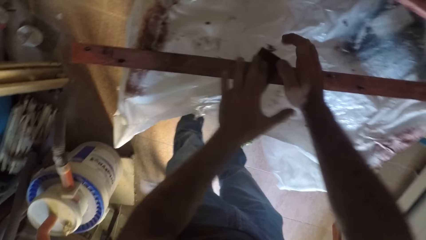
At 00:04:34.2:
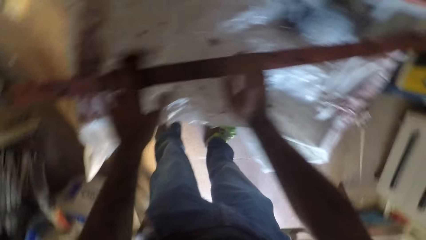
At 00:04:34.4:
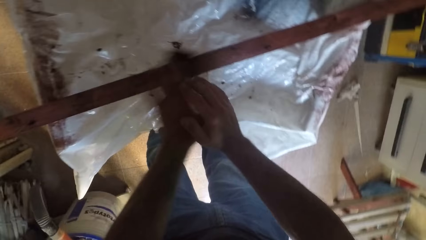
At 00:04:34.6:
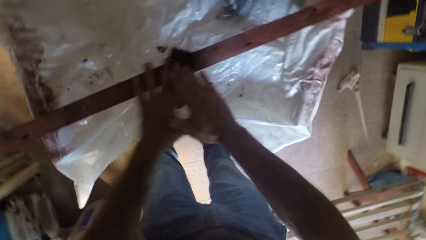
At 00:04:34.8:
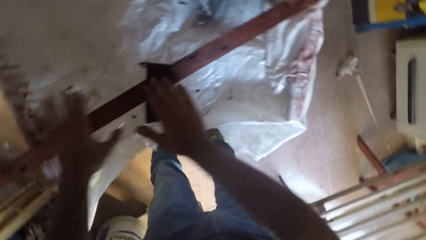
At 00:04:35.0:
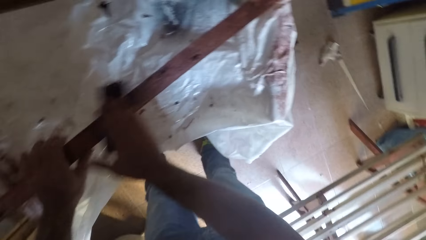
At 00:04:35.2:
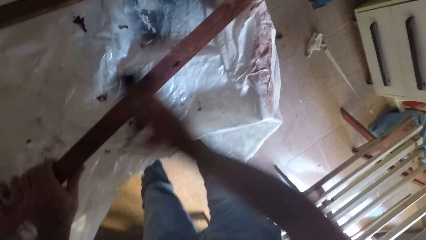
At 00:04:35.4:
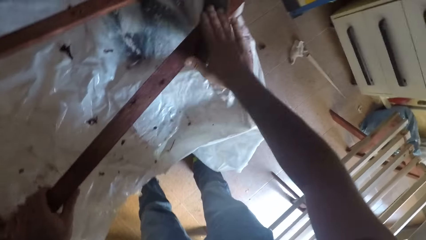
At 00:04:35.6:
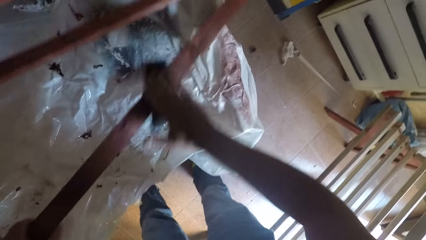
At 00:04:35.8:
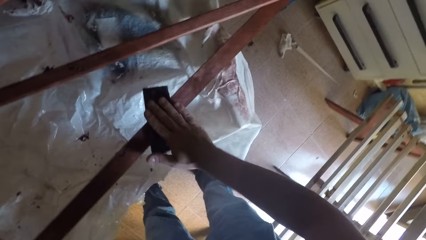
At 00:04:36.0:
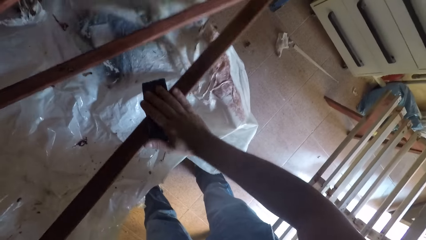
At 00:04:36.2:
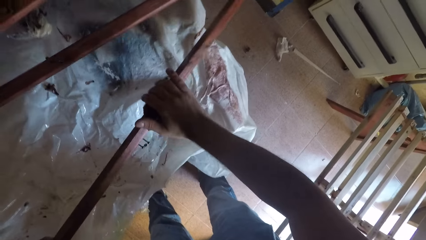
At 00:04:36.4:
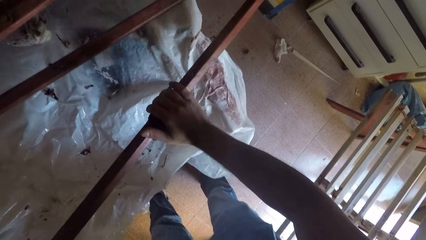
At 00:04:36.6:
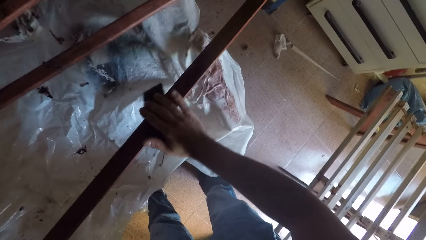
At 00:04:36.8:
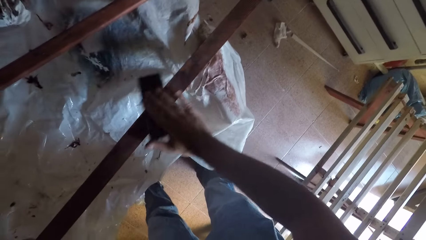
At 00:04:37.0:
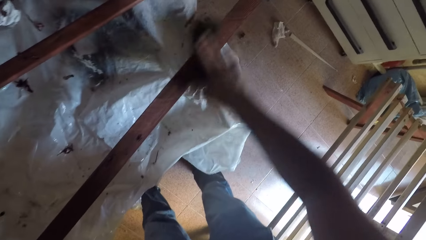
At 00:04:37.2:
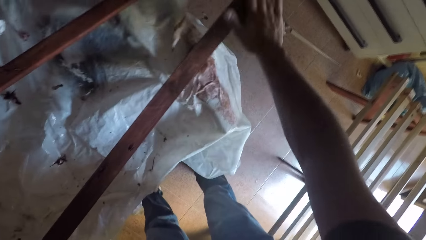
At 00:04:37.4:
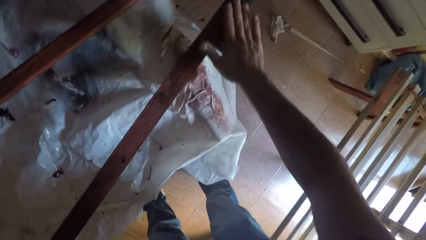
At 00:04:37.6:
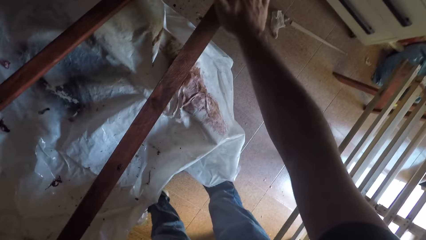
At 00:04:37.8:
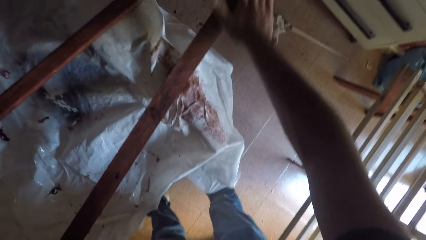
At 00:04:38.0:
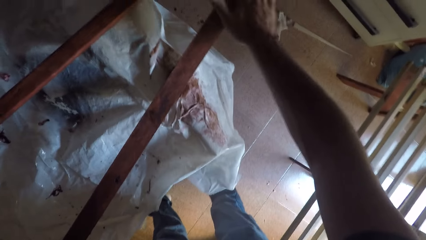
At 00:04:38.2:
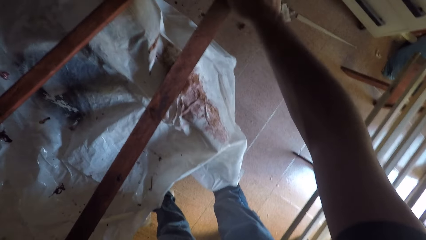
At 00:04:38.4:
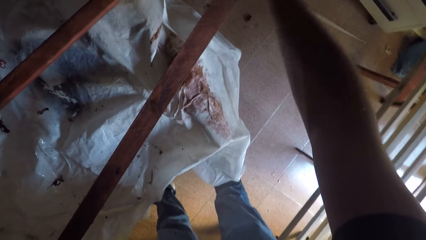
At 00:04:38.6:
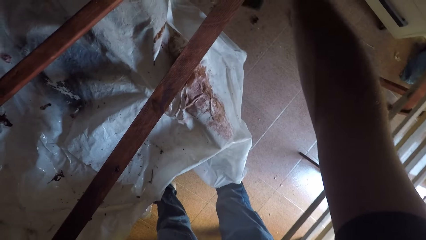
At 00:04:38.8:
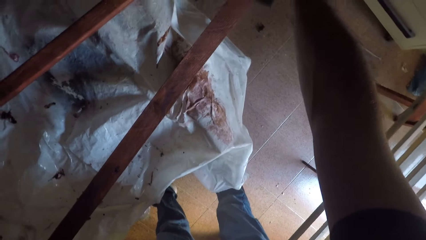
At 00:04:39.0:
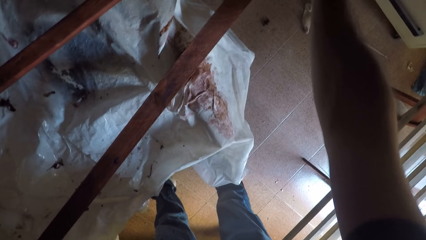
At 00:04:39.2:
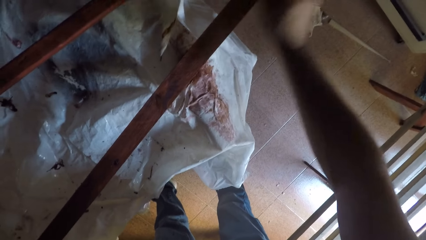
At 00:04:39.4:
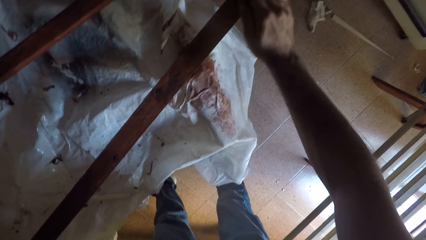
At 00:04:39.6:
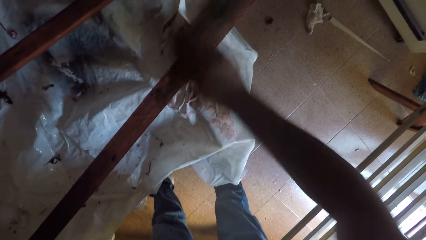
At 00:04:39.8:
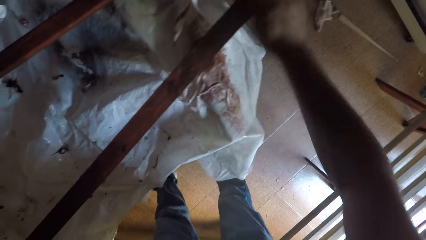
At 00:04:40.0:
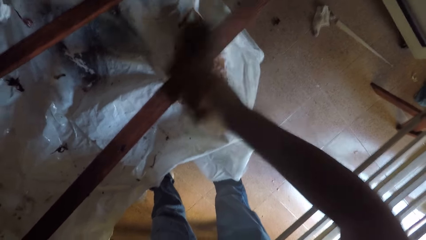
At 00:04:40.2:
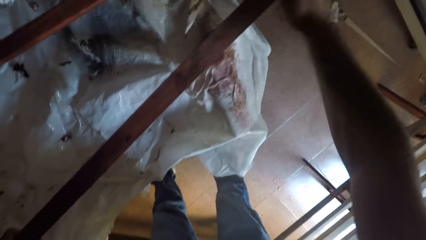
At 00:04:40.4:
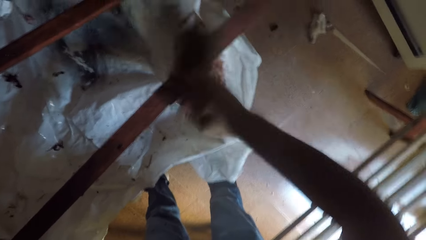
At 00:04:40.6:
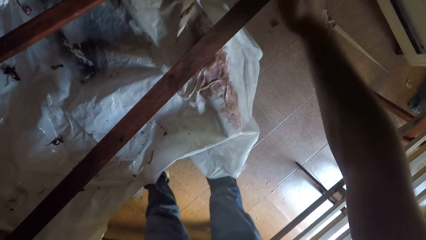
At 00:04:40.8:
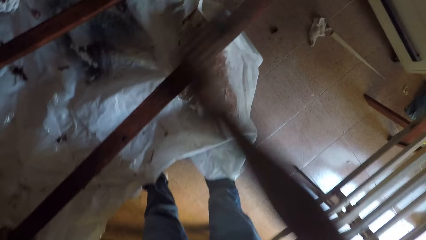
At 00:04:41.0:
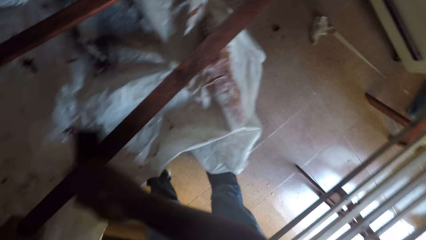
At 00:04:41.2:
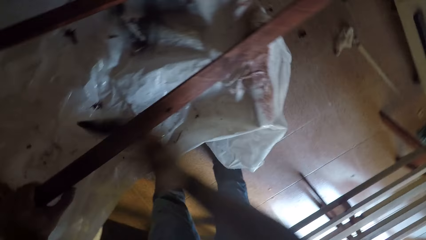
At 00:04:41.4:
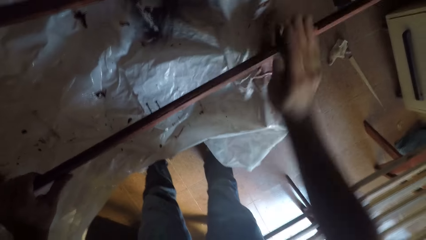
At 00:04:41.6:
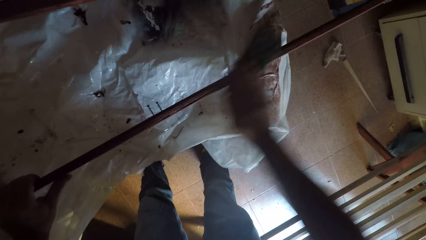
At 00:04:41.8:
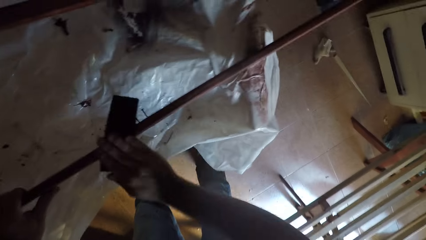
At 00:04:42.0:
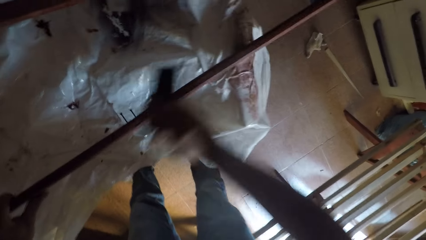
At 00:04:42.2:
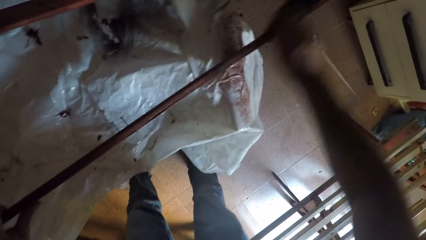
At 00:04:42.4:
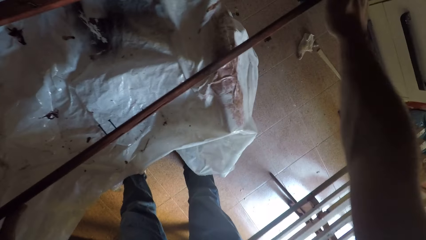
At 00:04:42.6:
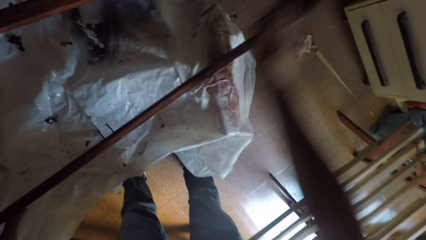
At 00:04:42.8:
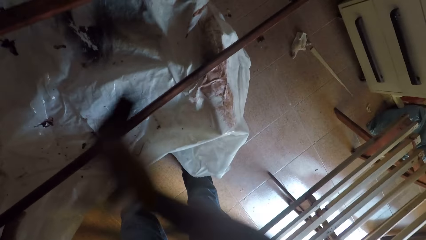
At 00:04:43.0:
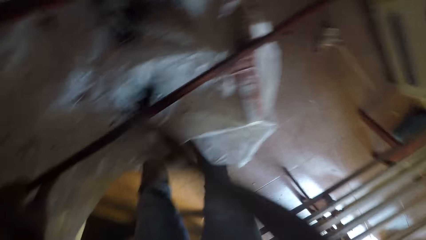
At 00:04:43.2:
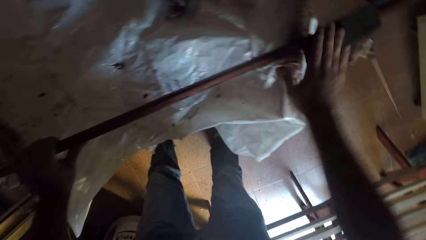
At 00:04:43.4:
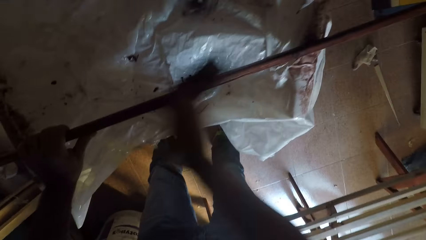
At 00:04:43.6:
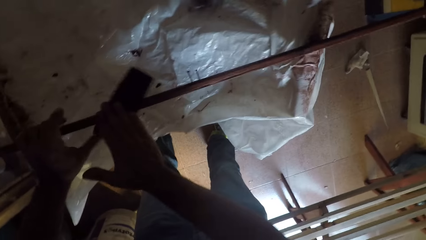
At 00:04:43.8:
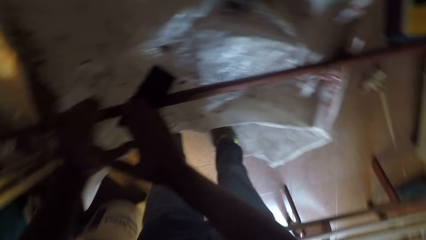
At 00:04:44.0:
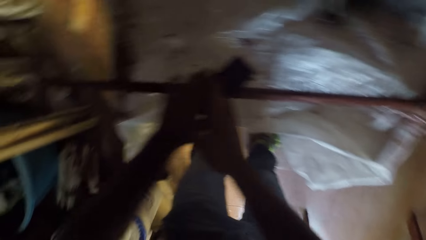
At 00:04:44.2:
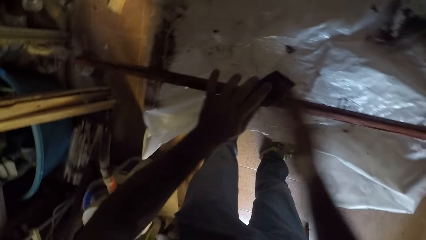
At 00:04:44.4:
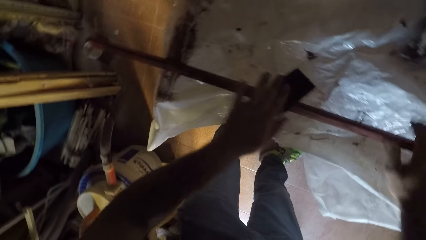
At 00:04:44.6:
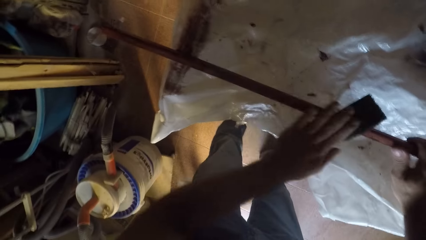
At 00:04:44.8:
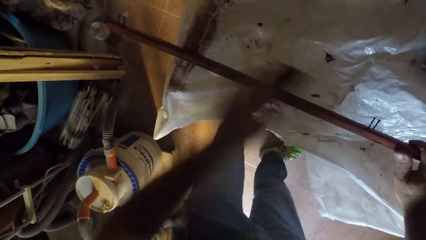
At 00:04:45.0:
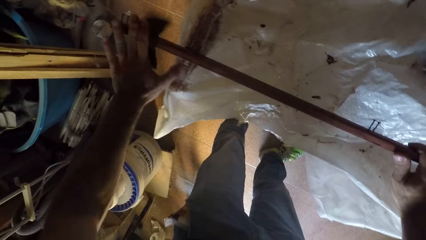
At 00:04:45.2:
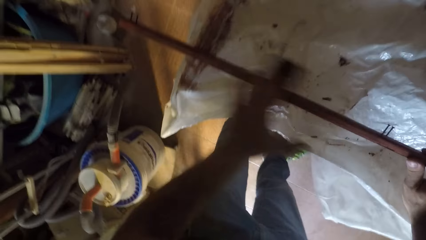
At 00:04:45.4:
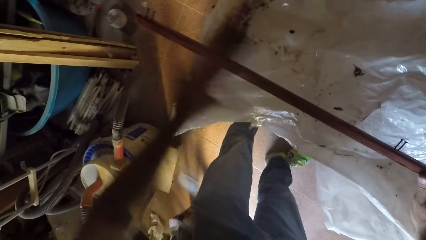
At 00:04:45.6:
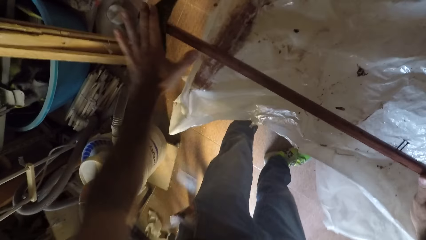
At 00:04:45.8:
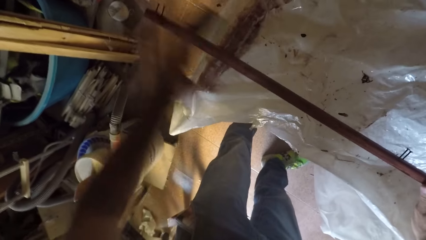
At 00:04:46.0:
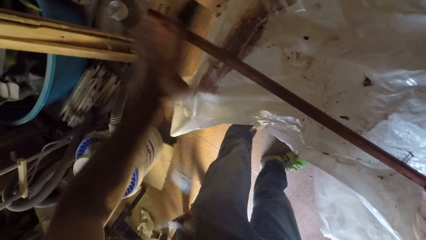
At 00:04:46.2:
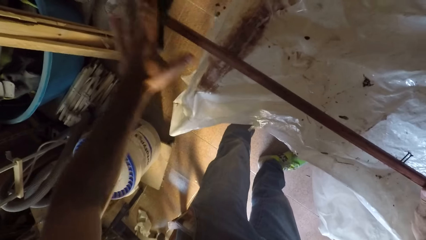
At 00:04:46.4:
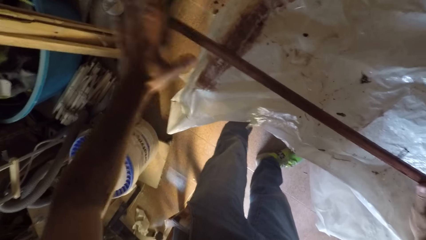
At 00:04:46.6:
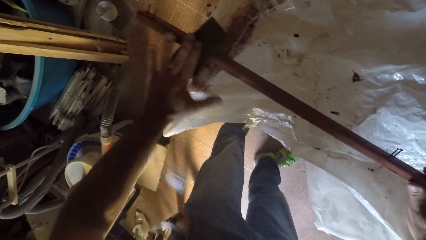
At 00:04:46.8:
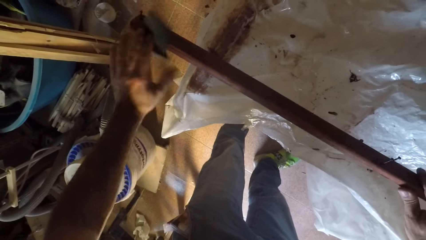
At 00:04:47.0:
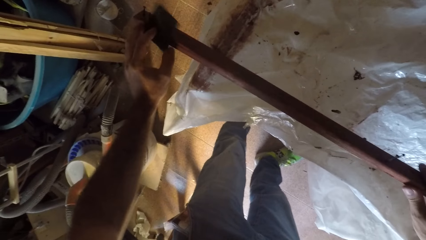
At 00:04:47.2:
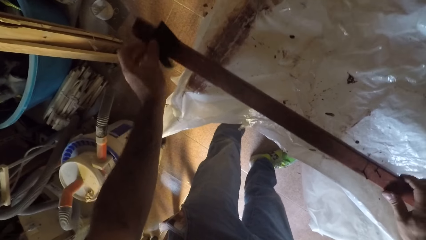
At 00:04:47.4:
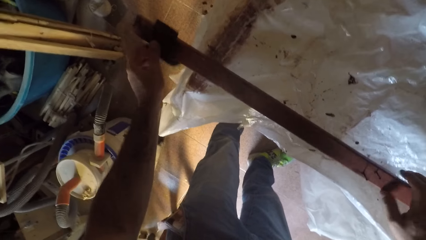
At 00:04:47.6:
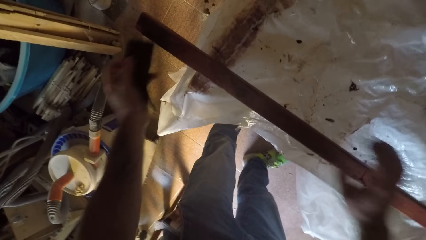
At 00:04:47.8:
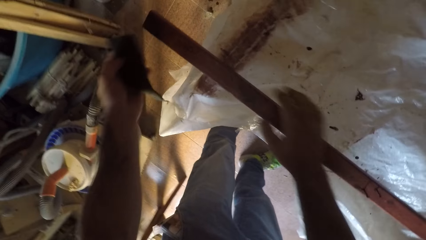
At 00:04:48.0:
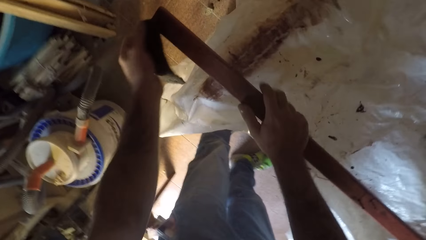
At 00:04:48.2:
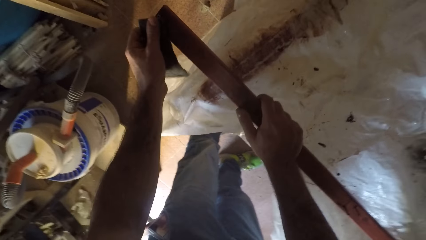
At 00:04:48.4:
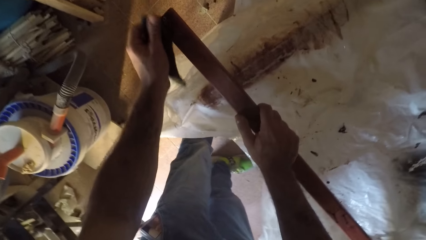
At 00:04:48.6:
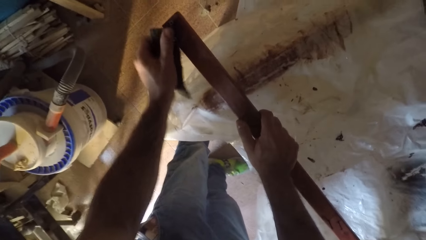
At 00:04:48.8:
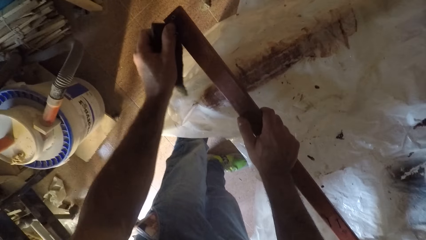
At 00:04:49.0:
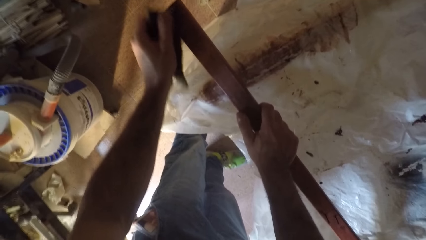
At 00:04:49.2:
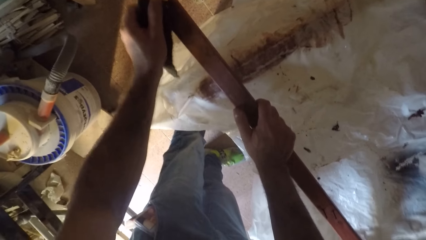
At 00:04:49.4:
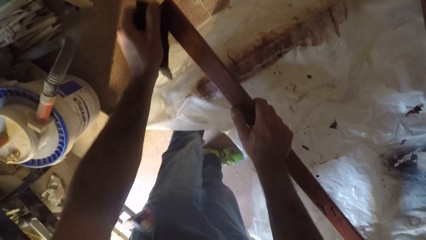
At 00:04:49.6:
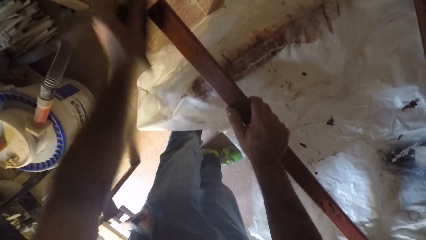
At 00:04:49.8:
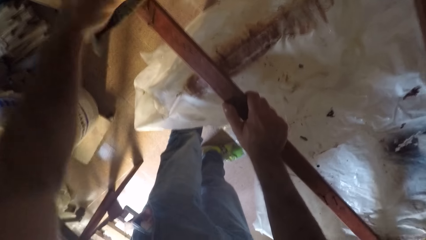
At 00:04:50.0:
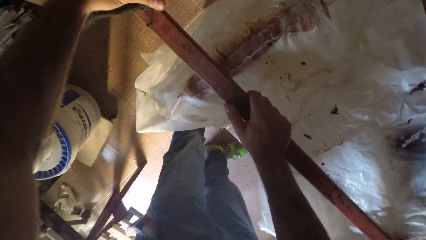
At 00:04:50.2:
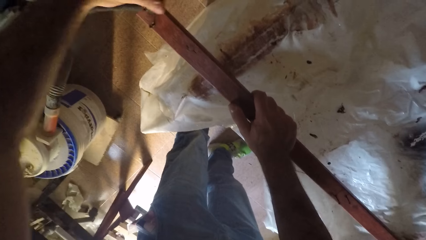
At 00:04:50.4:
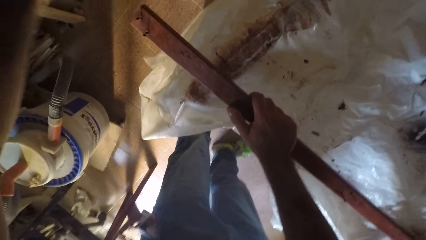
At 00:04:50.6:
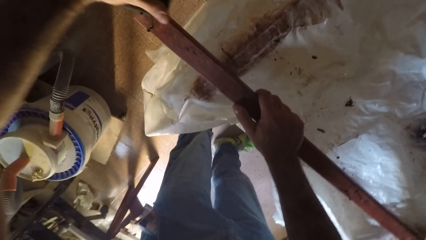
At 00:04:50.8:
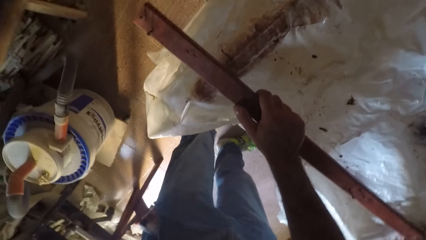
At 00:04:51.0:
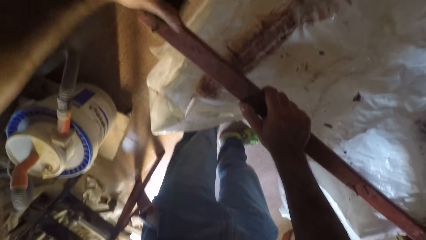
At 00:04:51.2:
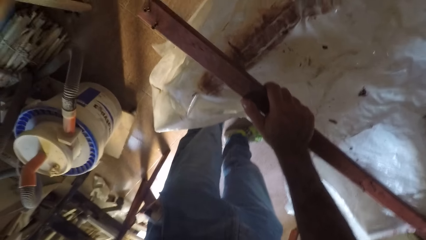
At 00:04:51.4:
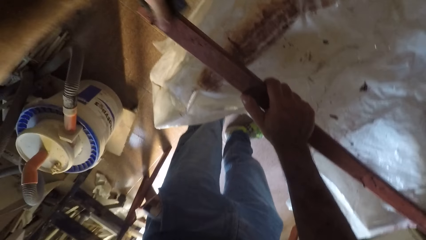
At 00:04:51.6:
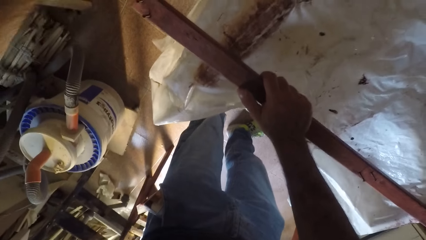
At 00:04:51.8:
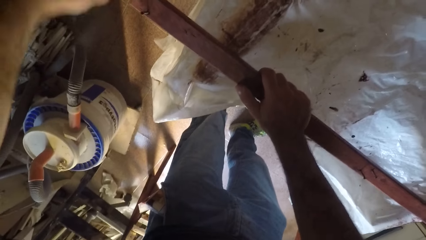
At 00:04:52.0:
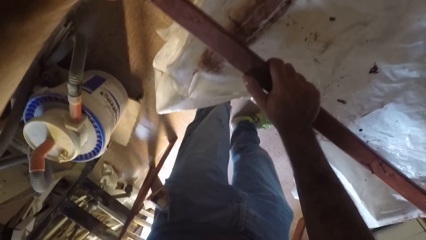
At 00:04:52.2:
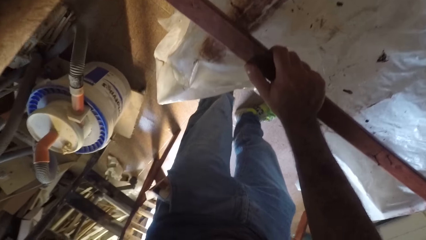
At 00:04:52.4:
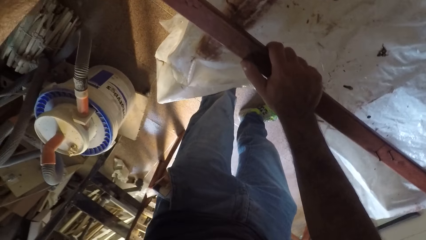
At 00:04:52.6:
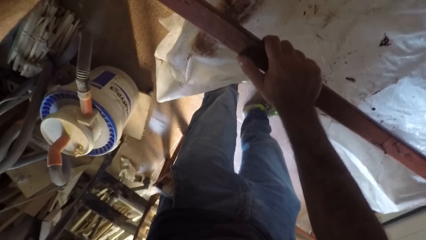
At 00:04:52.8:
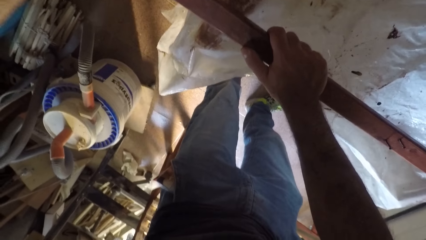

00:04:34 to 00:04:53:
The camera wearer moves the abrasive sheet to his right hand. He holds the sandpaper with his left hand and smooths the piece of wood with the sandpaper. He wipes the eighth plank with the abrasive sheet. He pulls the piece of wood with his hand. He smooths the piece of wood with the sandpaper. He turns the piece of wood with his hand. He holds the sandpaper with his left hand. He moves the abrasive sheet to his left hand. He wipes the eighth plank with the abrasive sheet. He sands the edge of the timber.
